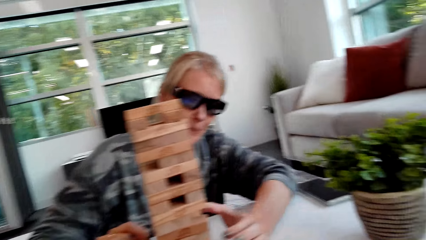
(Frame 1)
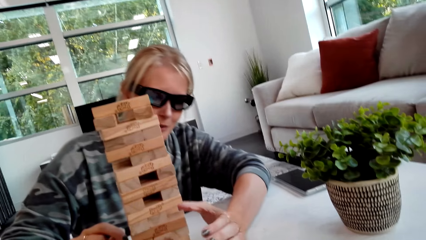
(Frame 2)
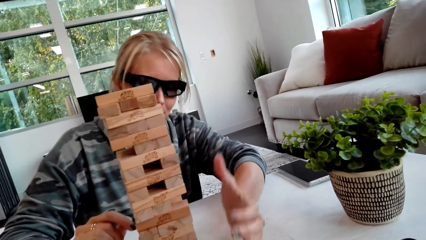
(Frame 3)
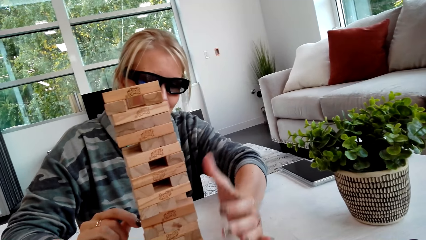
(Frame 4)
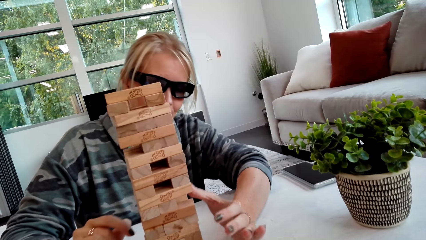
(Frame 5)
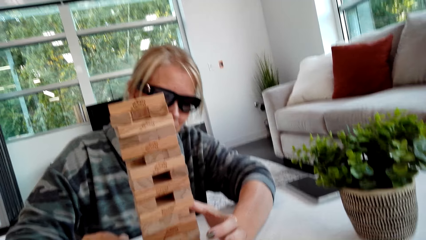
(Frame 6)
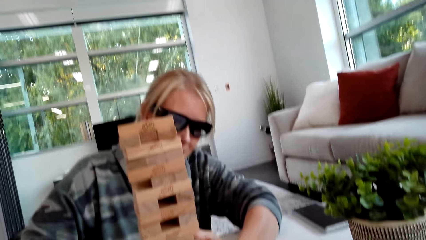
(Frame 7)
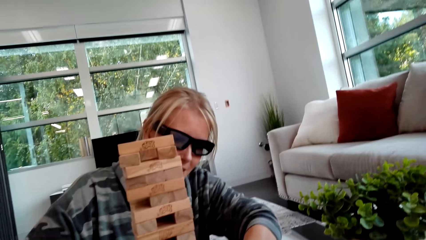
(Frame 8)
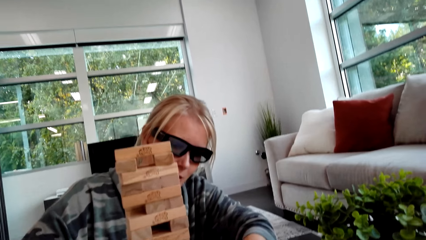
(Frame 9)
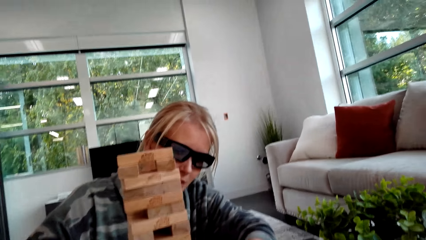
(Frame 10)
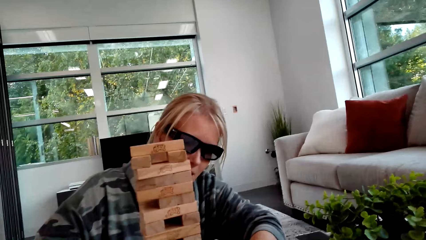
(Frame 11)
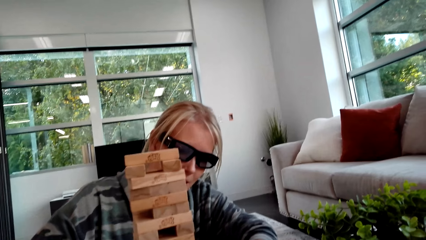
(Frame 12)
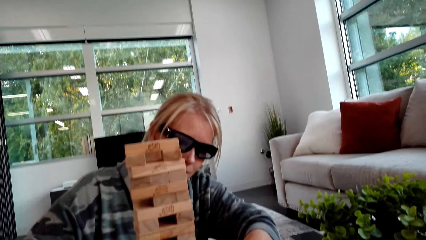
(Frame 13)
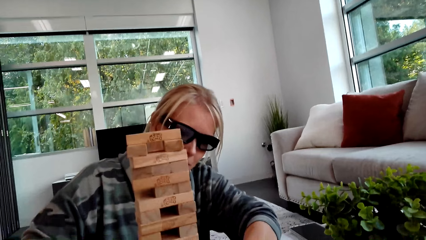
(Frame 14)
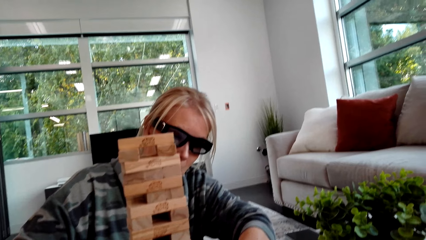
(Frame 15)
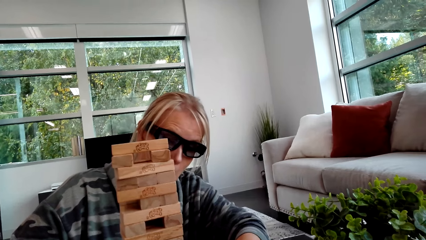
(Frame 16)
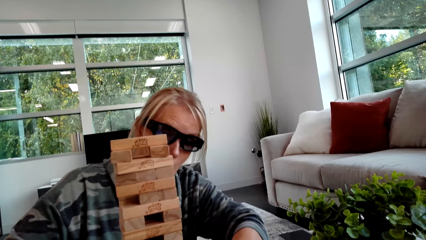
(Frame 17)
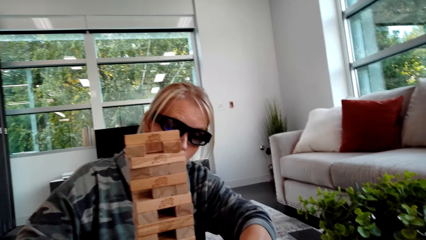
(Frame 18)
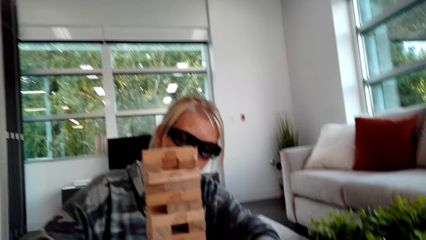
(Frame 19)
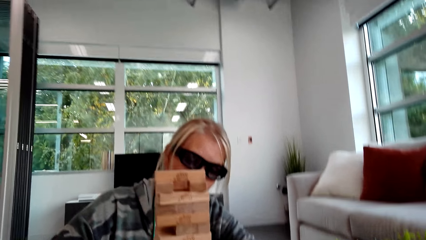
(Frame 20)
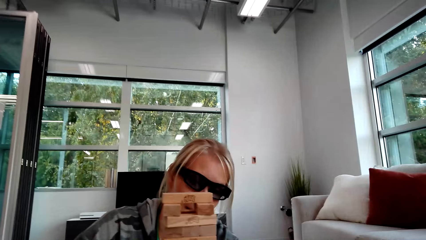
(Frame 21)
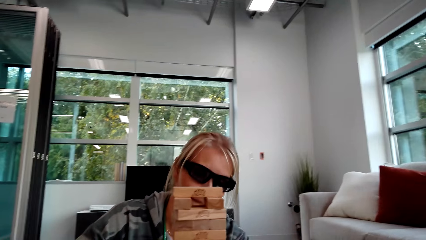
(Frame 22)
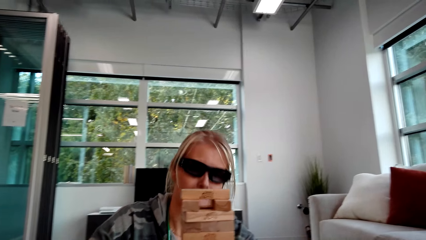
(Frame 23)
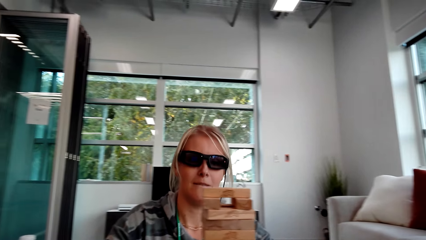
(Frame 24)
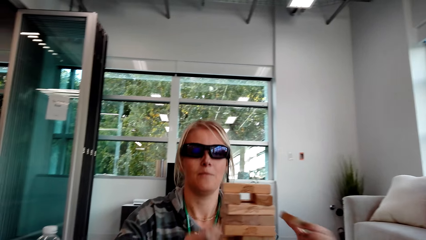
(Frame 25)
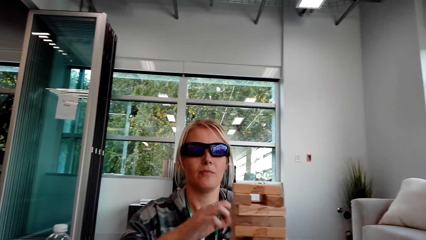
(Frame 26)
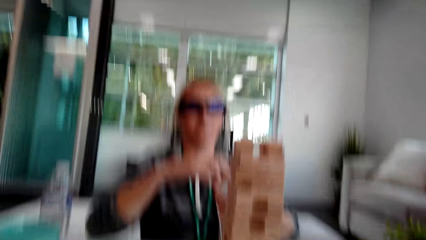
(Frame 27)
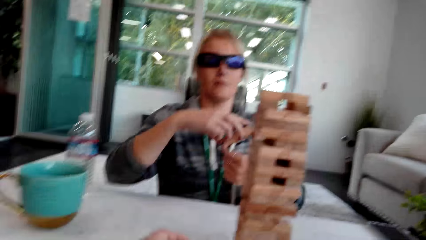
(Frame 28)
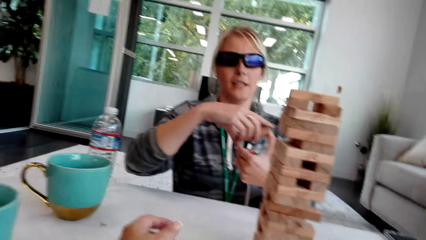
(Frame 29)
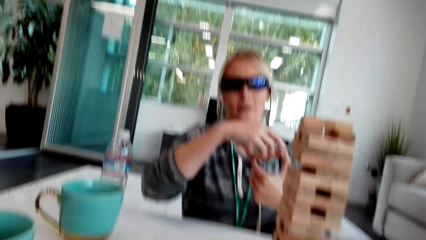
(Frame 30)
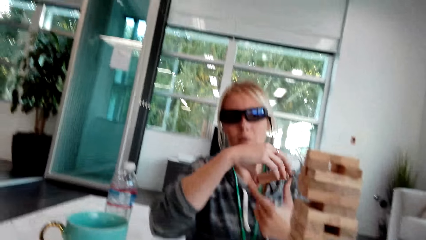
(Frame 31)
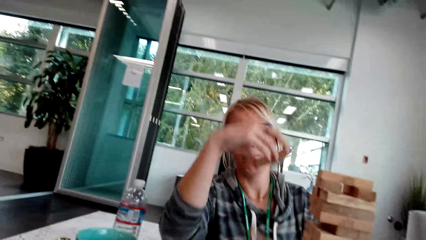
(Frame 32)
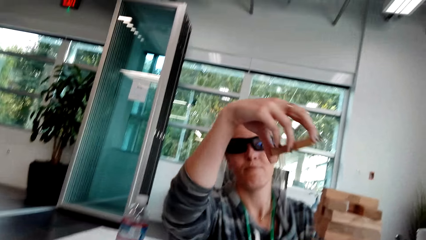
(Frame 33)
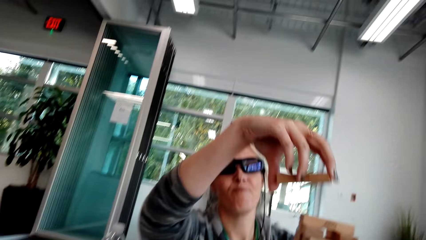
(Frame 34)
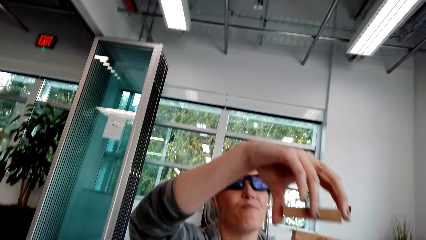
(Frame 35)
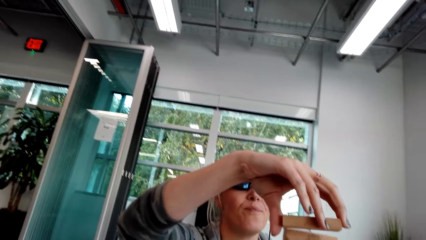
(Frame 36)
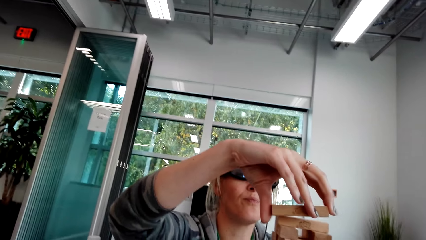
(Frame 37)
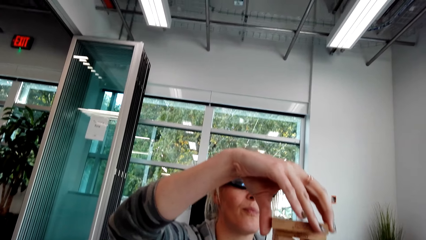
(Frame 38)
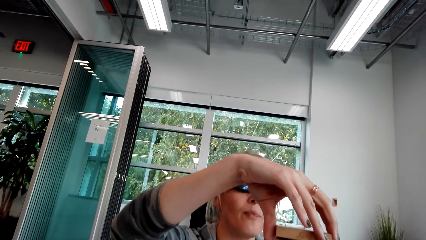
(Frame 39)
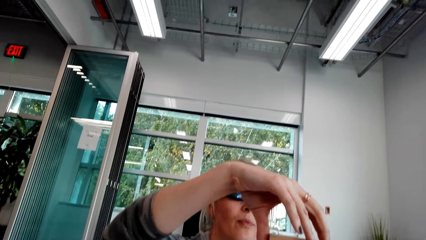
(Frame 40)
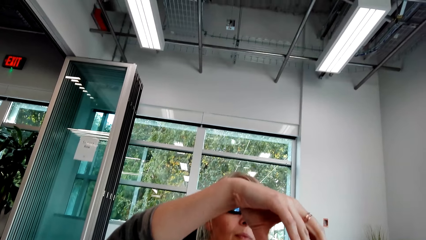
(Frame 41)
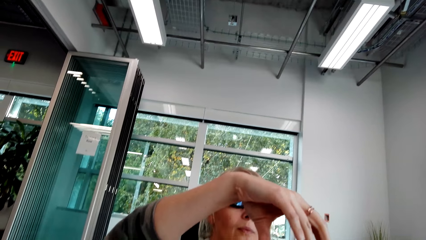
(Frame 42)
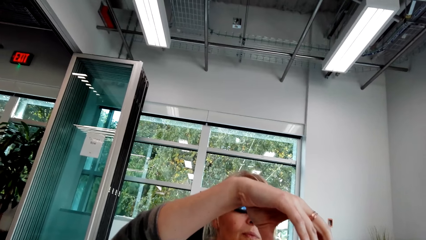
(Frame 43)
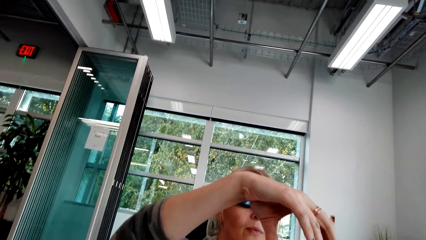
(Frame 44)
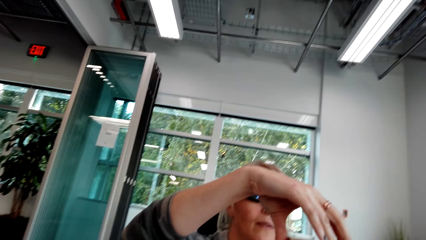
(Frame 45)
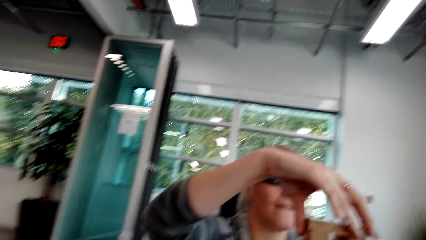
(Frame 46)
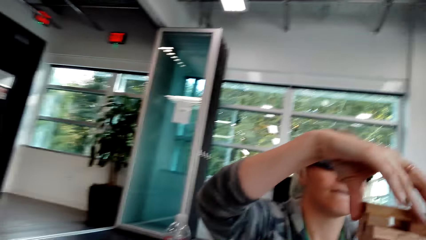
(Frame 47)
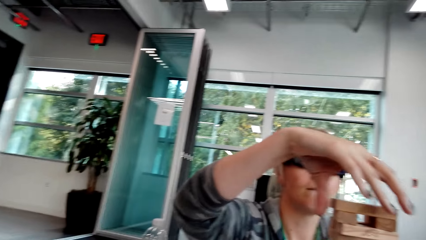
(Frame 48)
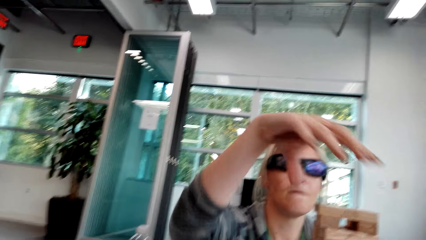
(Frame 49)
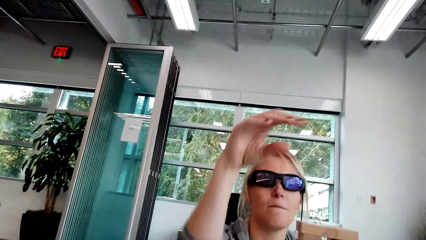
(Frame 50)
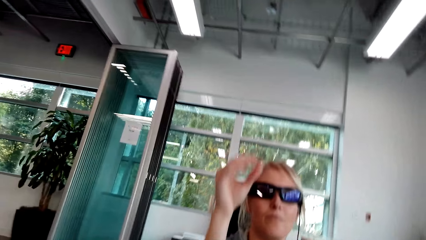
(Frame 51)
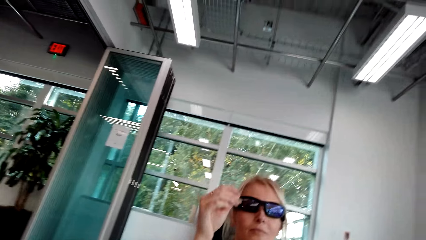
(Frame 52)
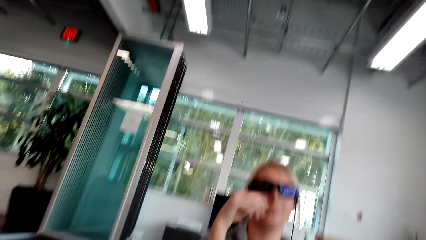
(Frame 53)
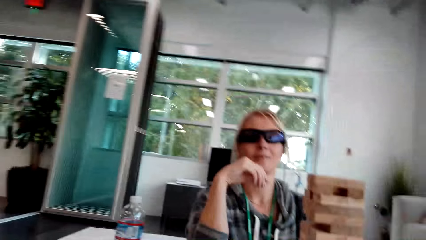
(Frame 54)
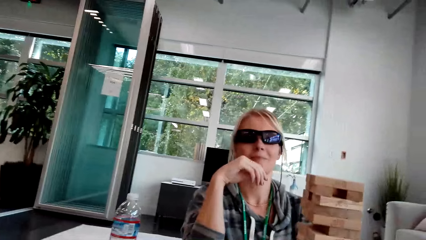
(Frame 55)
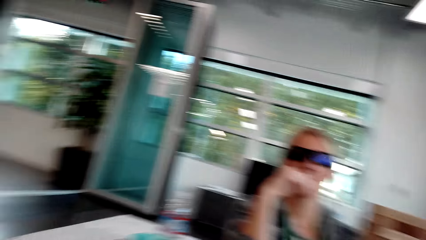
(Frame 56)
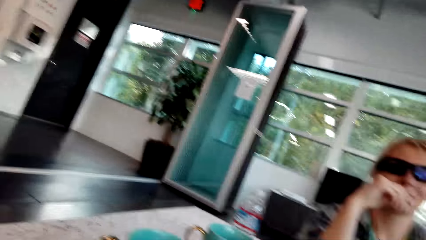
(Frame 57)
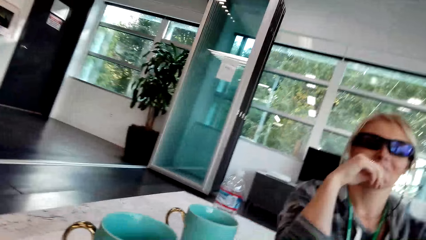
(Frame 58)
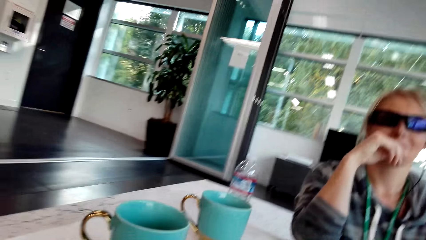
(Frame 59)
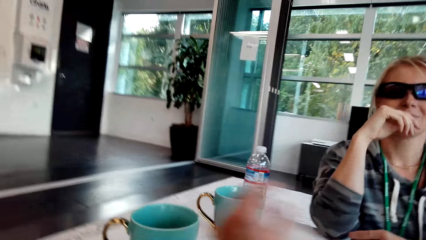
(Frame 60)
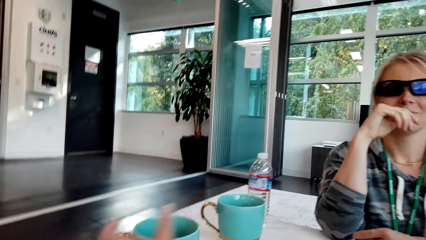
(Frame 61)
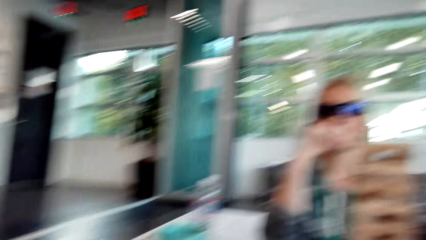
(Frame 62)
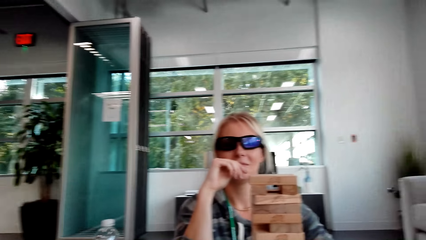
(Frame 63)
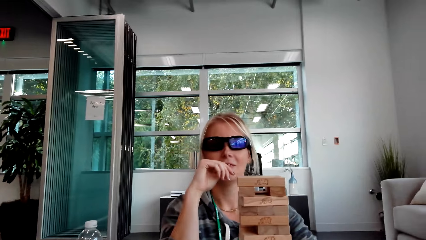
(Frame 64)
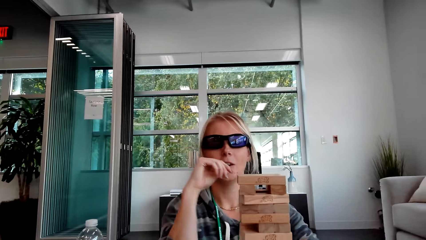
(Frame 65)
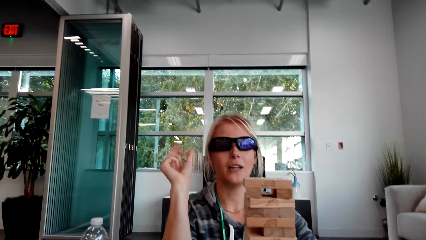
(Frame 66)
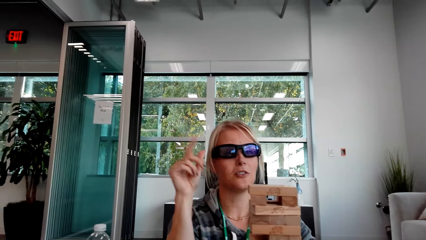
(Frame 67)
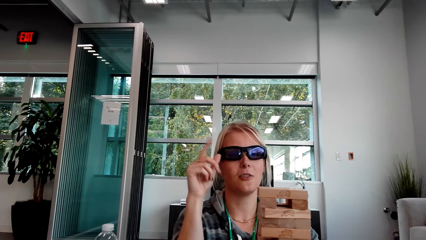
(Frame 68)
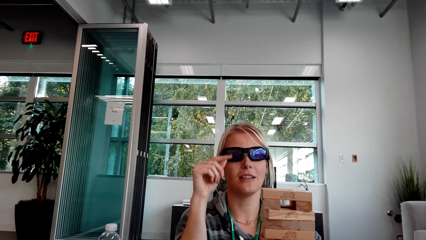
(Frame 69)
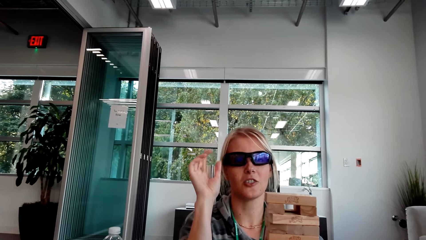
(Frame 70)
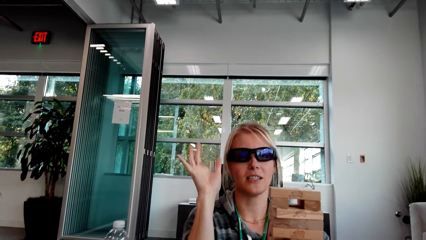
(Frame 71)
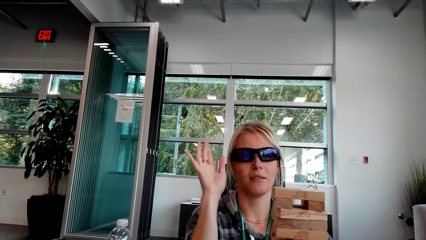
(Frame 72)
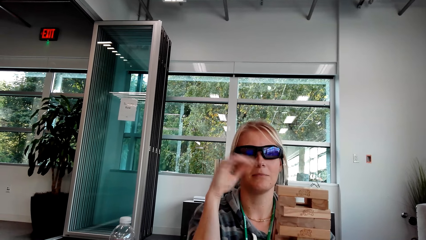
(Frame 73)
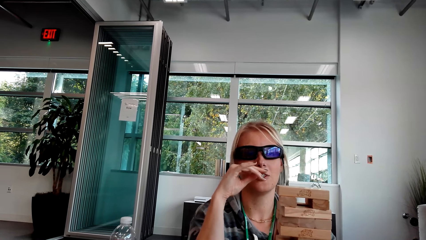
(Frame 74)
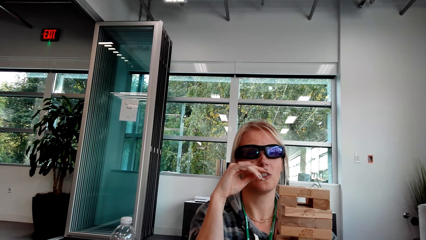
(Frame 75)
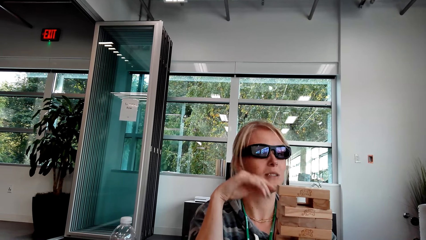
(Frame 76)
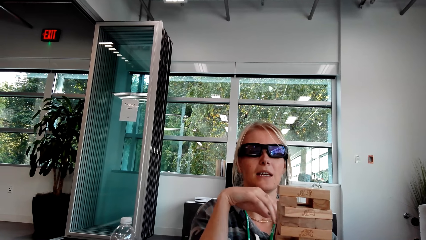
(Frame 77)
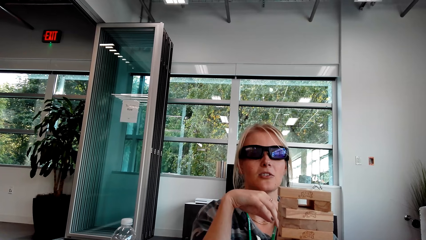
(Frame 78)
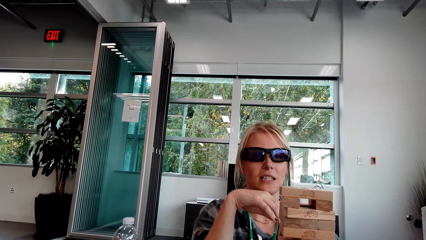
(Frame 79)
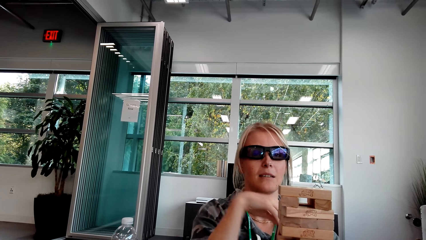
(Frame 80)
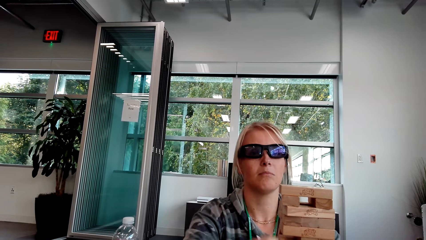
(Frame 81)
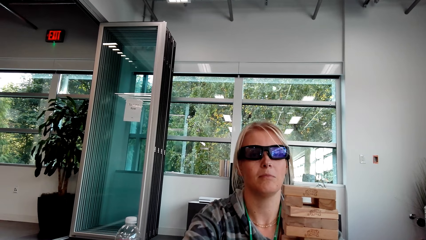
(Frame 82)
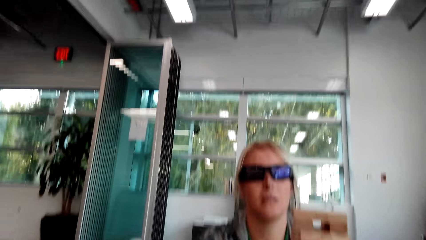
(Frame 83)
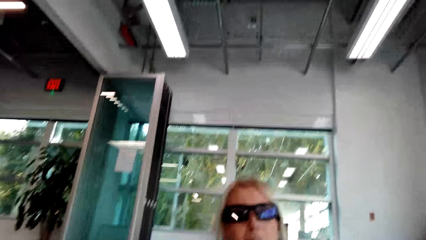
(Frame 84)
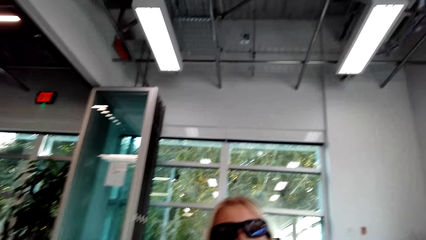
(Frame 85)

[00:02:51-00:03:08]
A woman picks up the wood. The camera wearer talks. The woman puts the block on other blocks. The woman touches the face. The woman interacts with another woman. The woman moves the hands.
